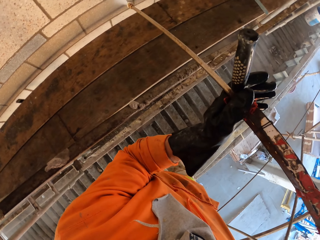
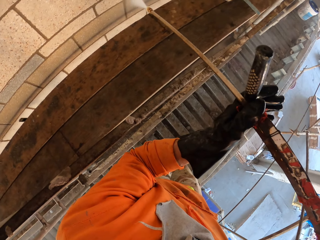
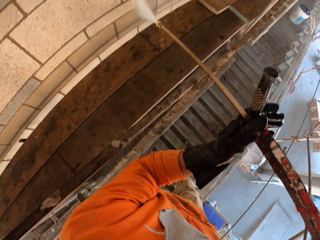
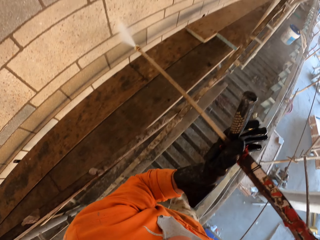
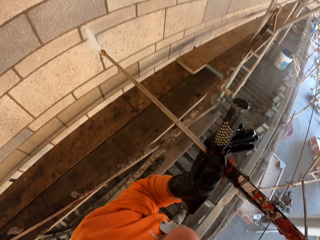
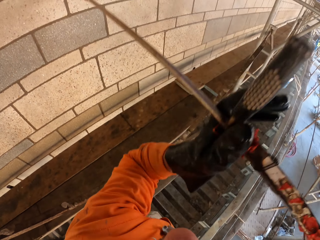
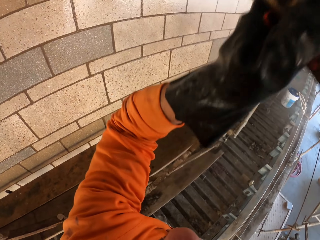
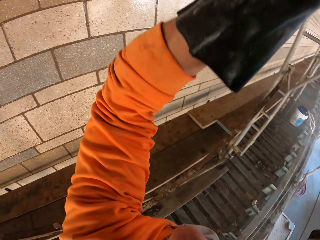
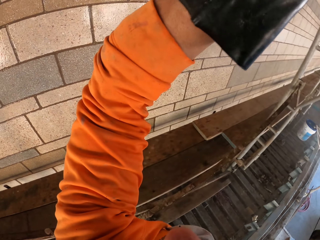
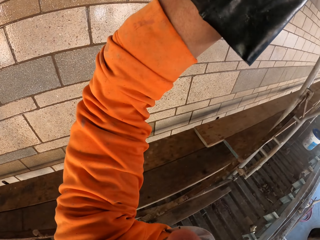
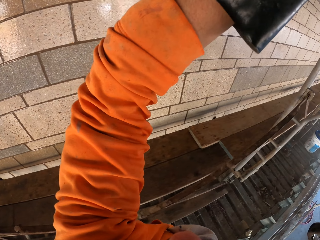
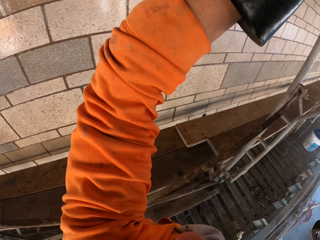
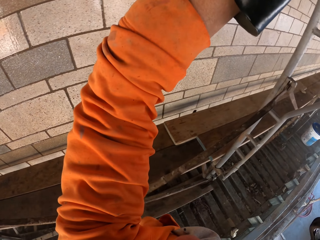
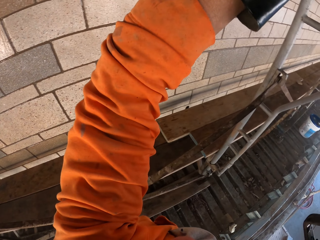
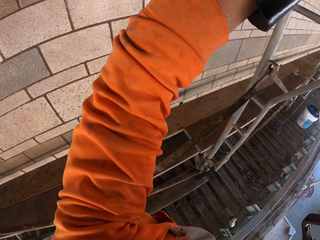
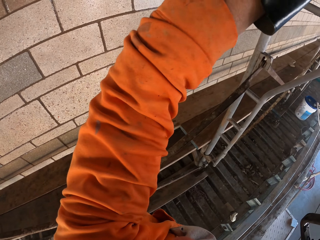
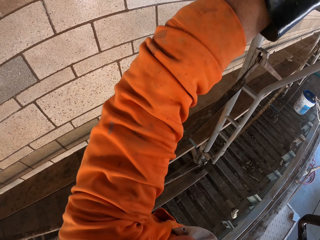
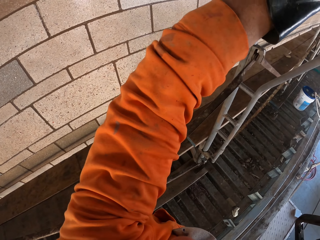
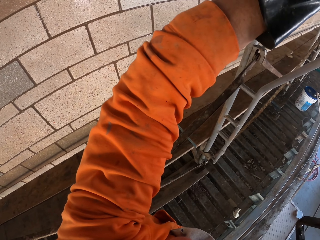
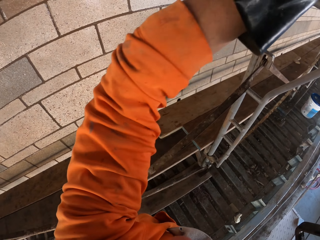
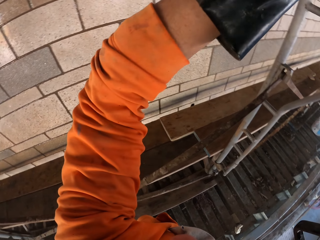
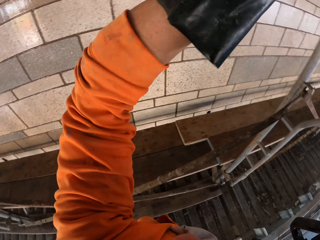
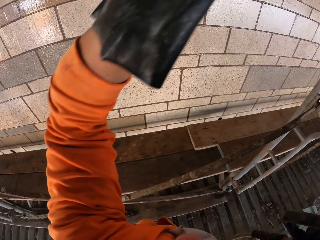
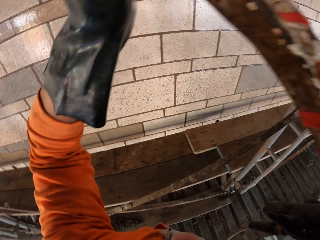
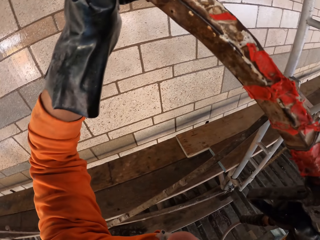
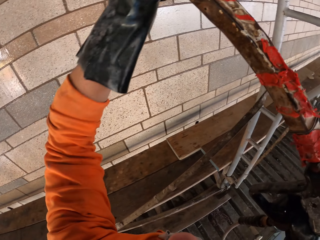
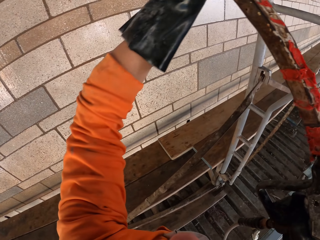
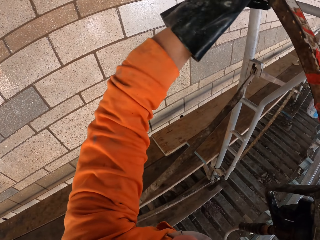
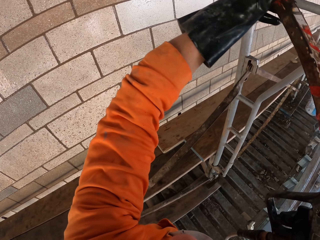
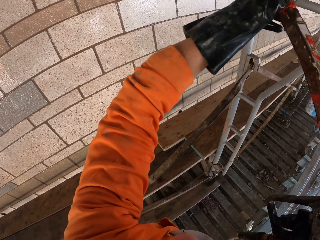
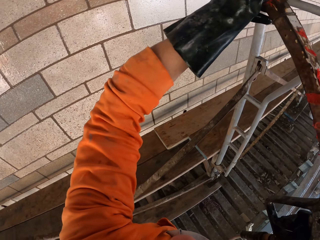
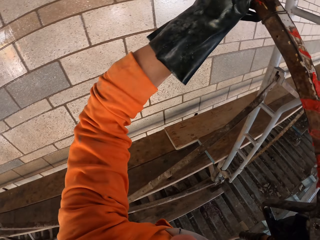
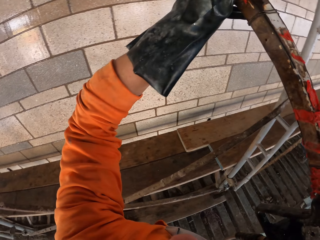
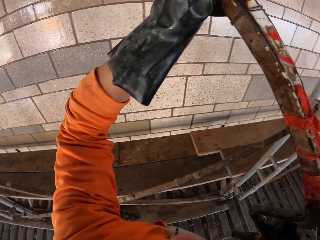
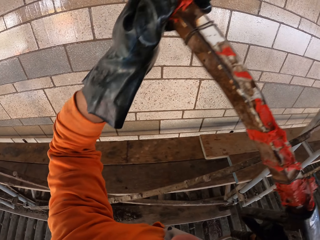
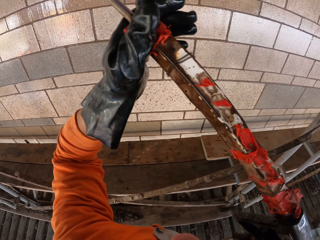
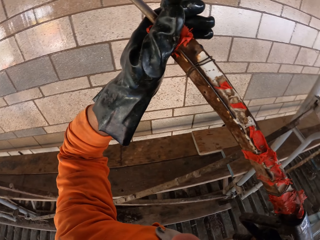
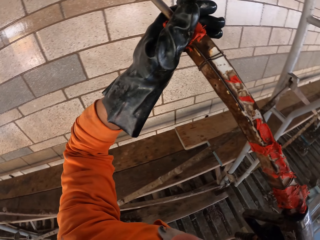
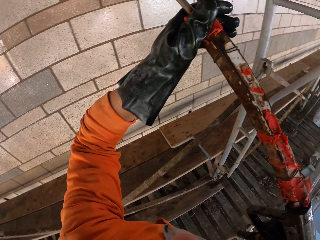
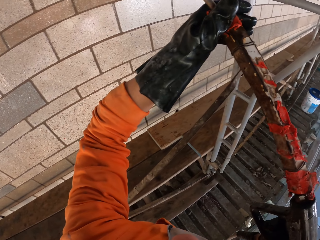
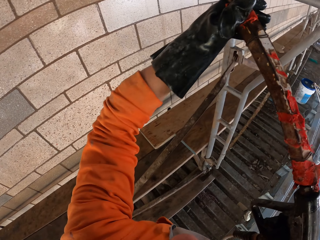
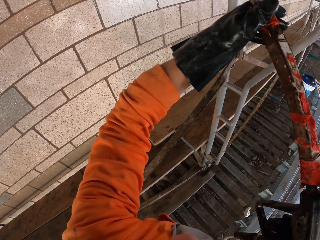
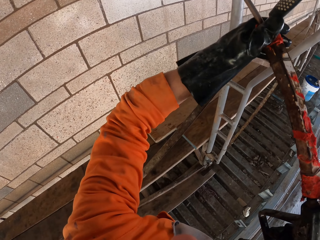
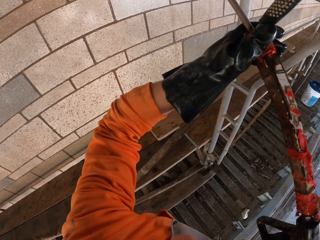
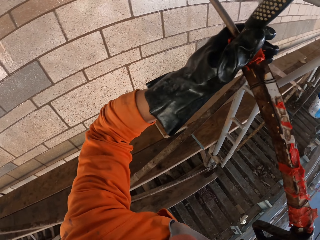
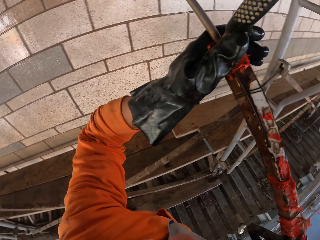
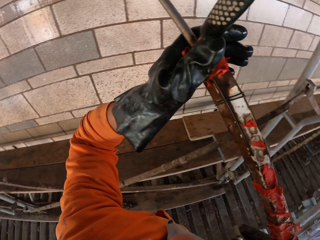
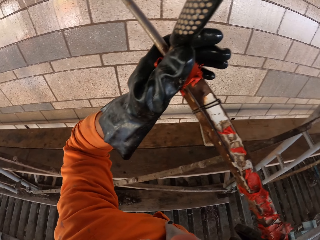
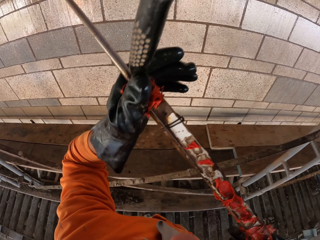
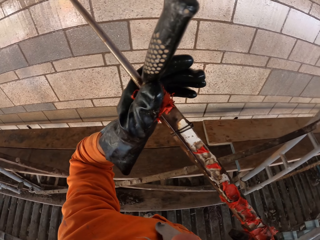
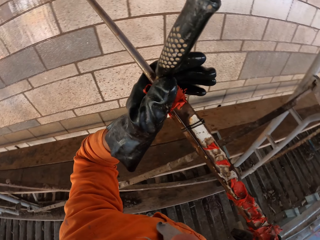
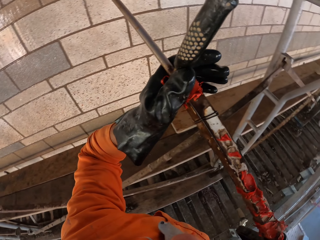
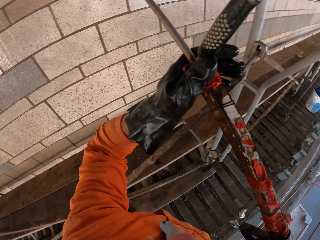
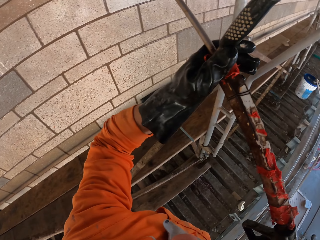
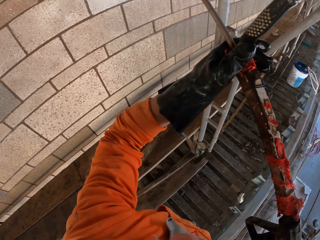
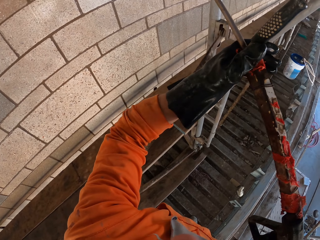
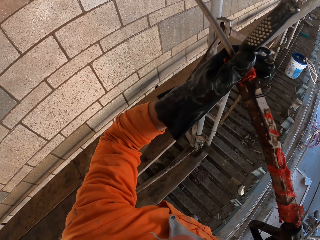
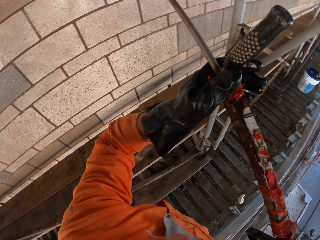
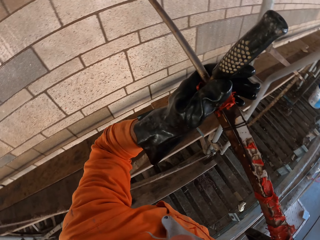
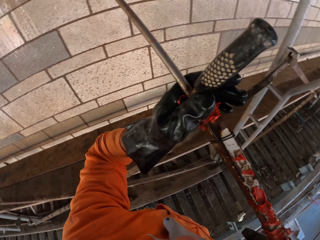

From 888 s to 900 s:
The camera wearer lifts the pressure washer nozzle. They clean the wall.

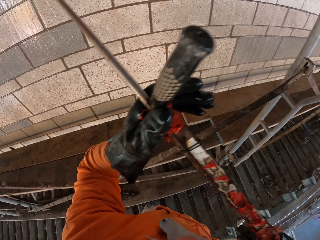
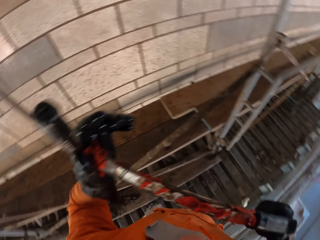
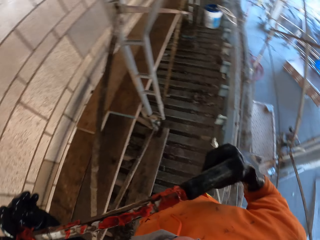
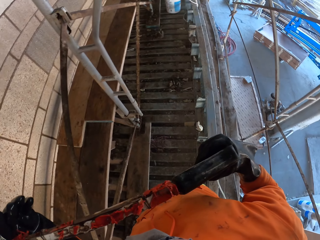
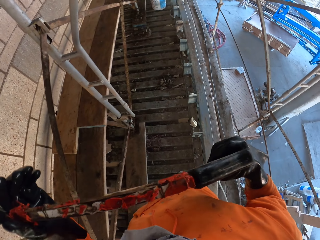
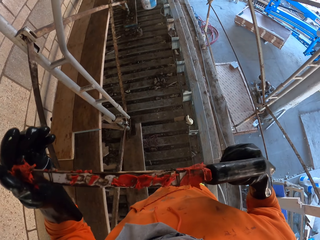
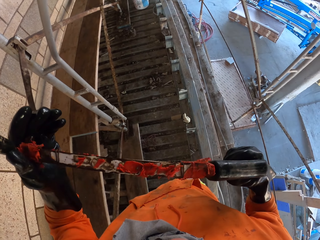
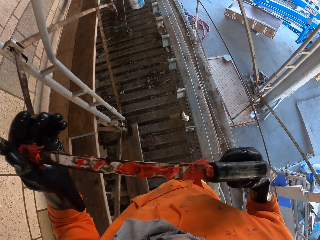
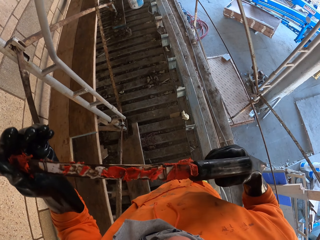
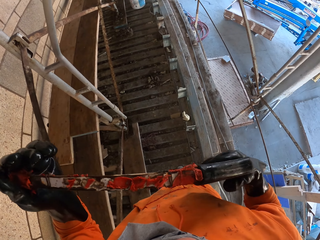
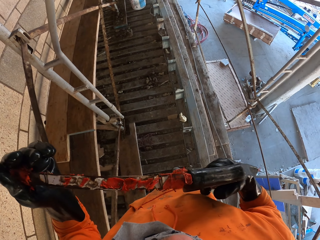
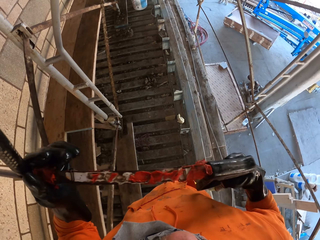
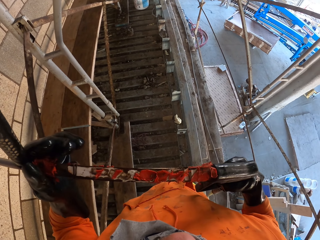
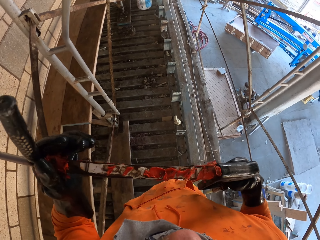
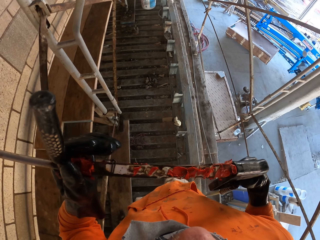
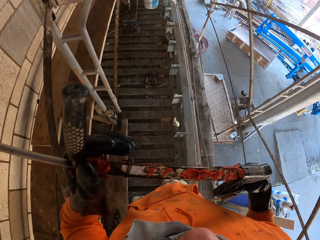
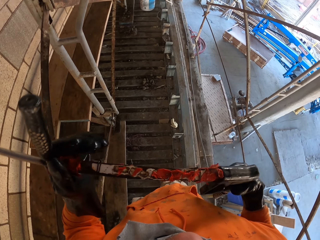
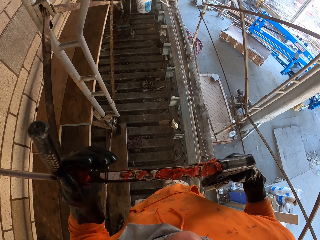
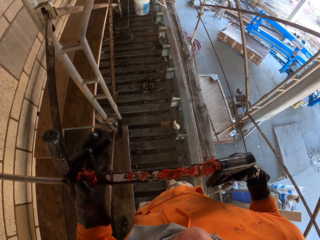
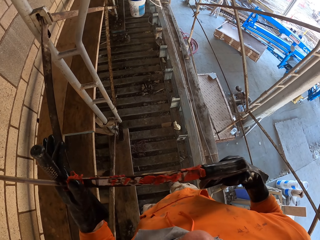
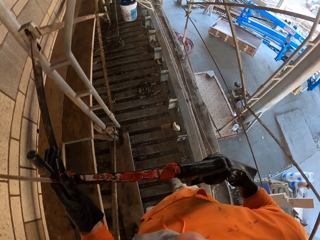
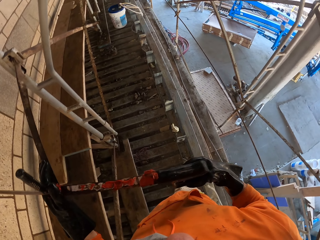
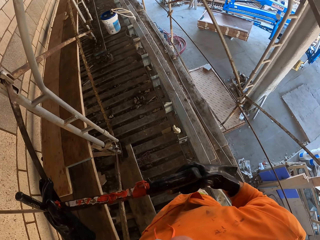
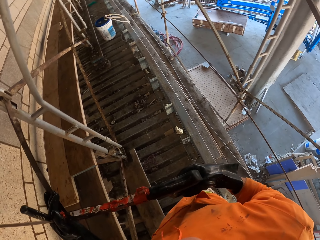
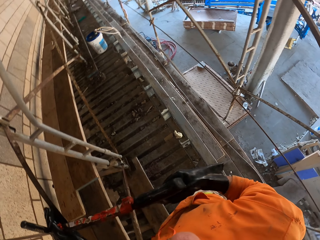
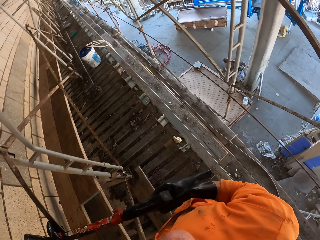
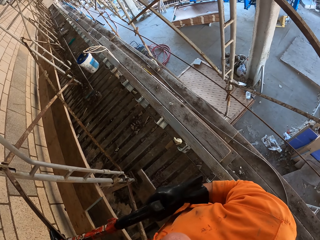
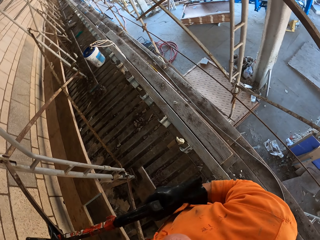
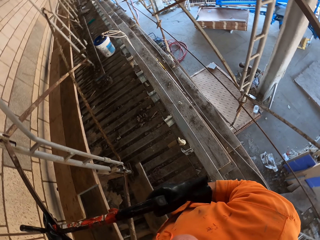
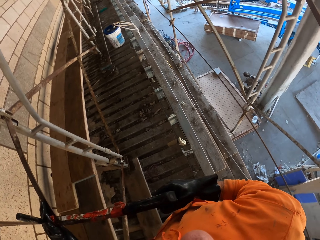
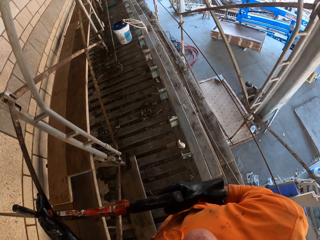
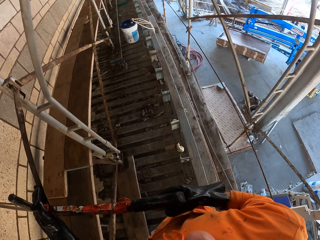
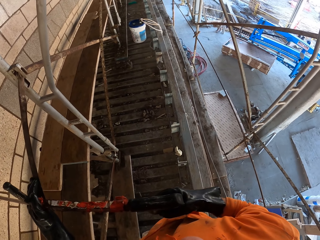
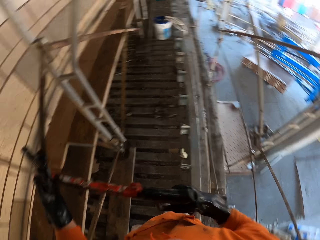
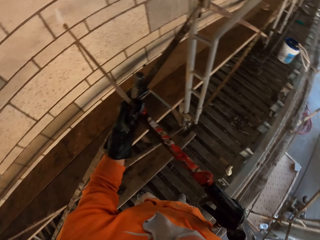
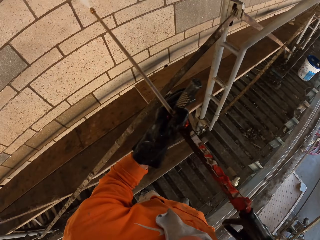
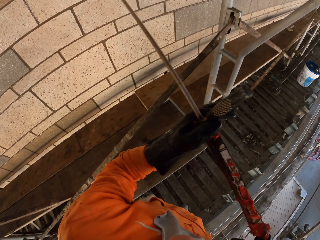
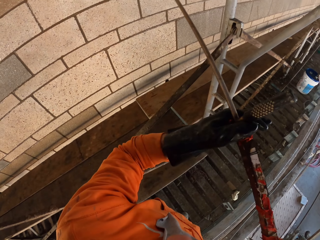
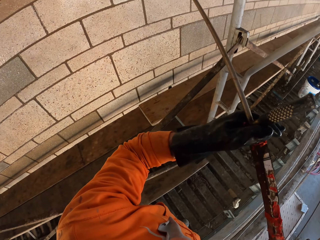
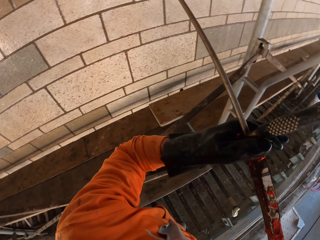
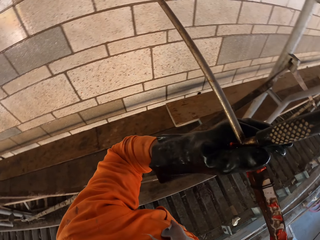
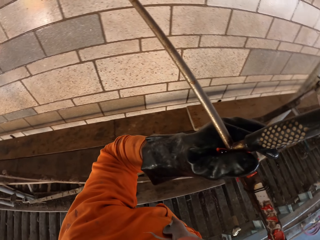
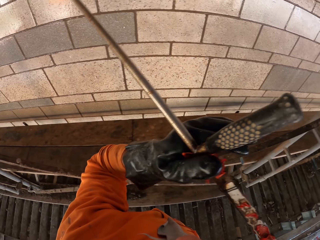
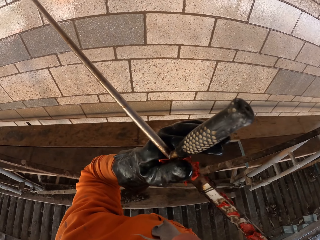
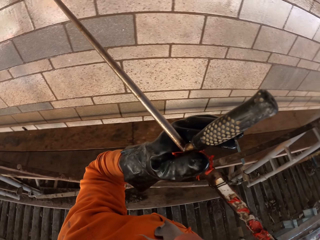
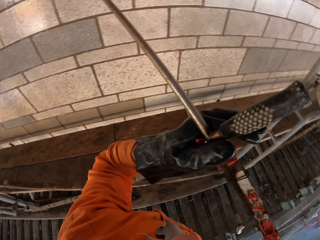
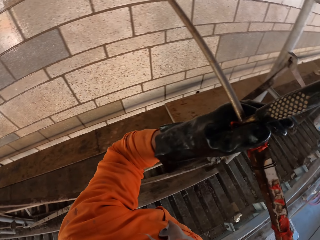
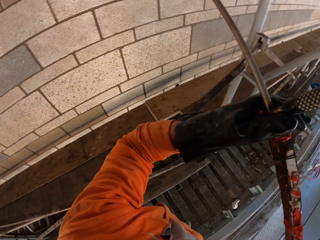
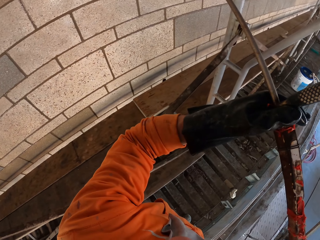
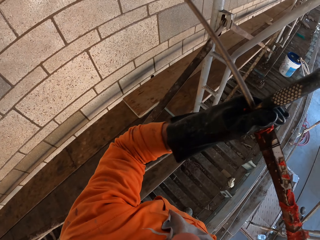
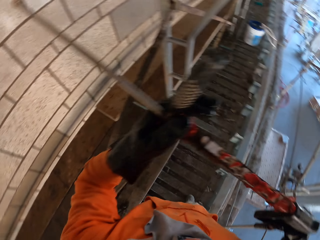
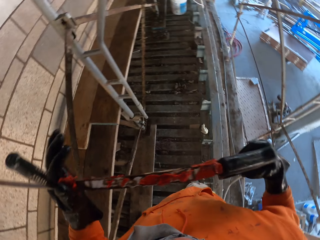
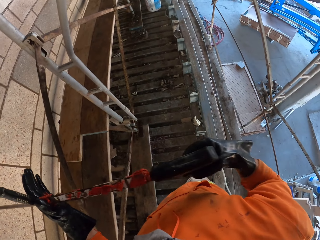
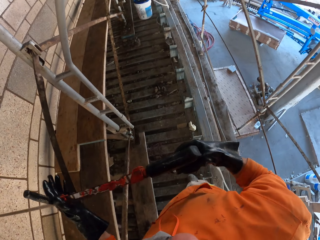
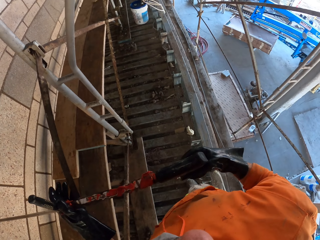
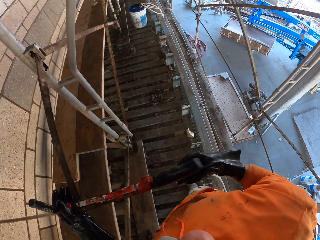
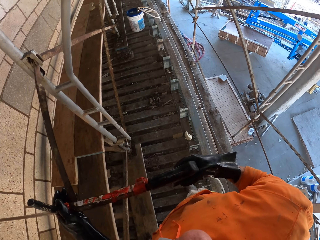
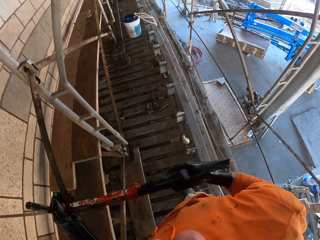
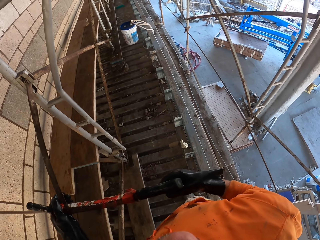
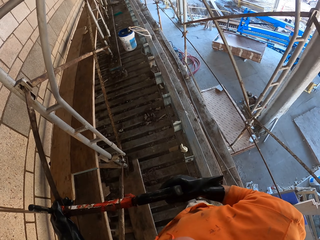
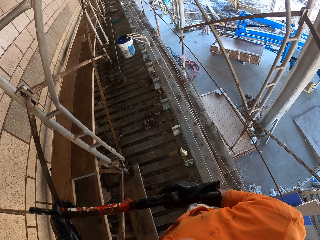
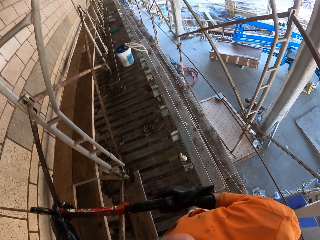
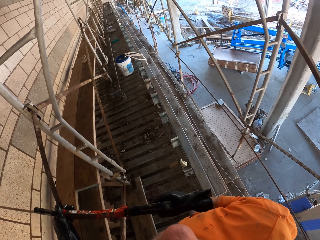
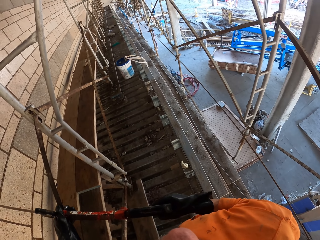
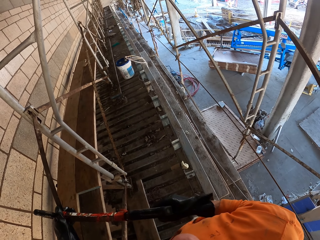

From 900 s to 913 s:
The camera wearer looks around. They spray water on the wall with a water spray gun. They look around.
